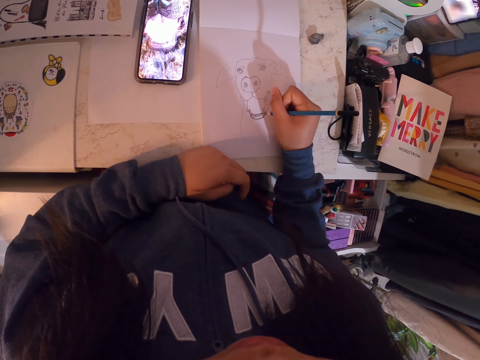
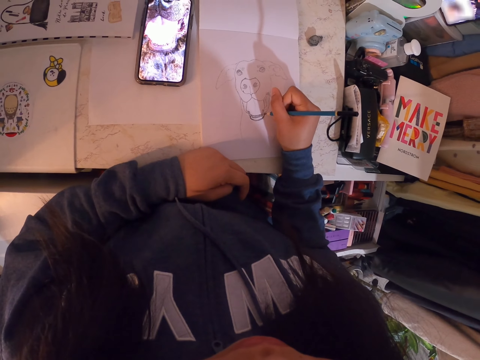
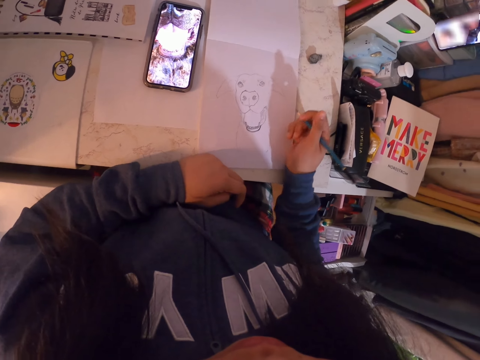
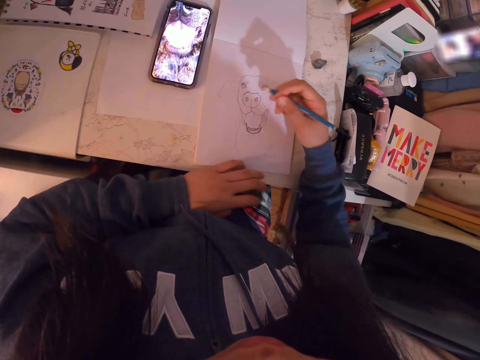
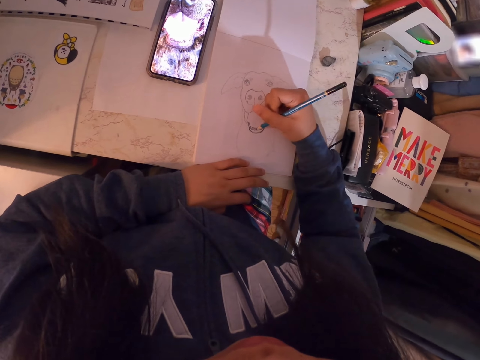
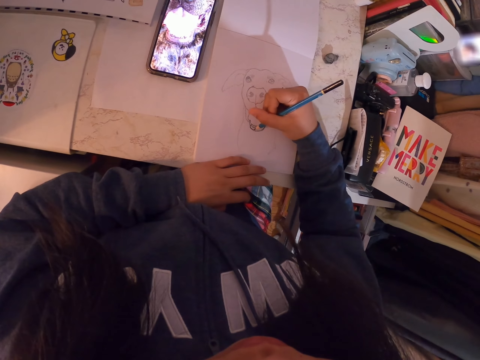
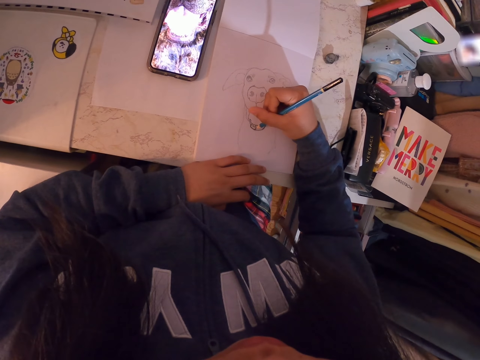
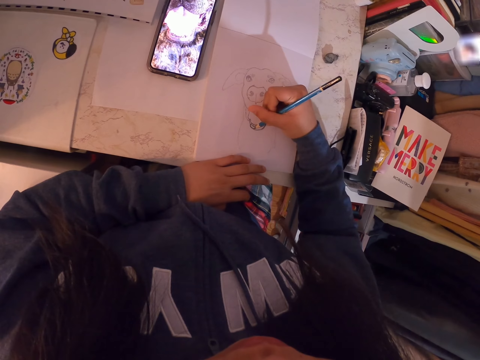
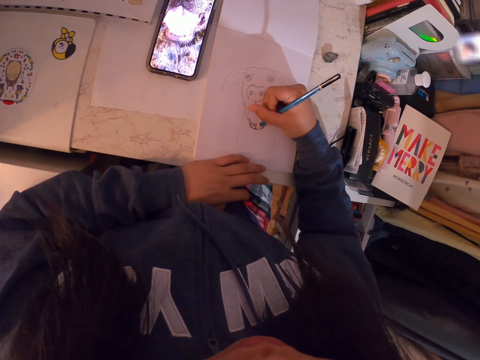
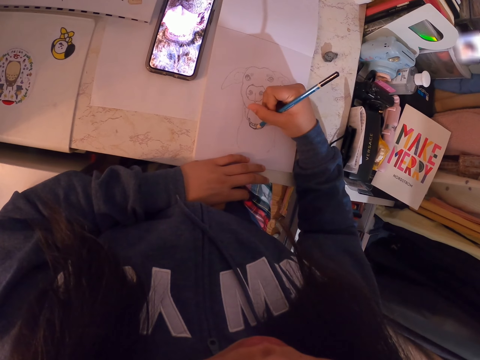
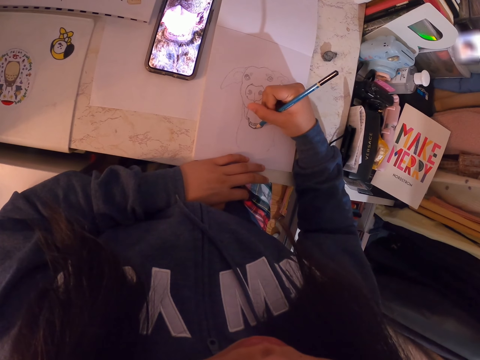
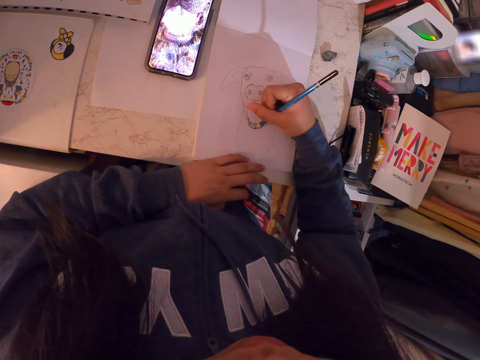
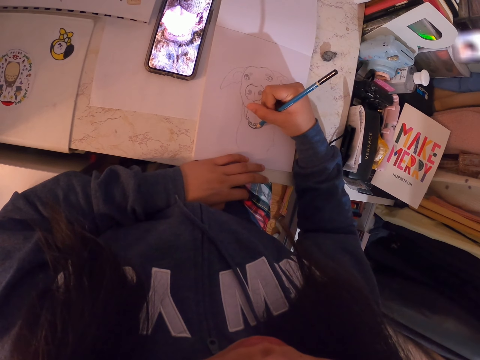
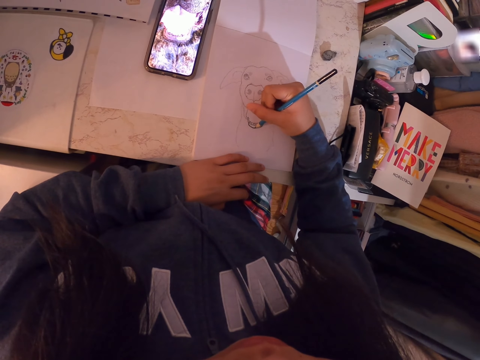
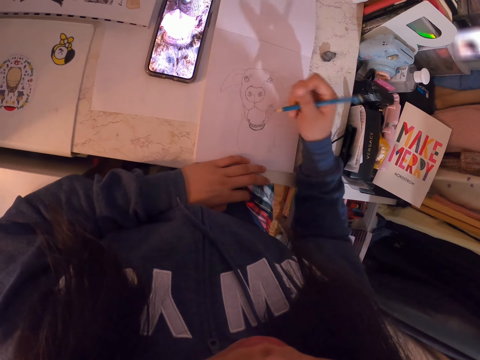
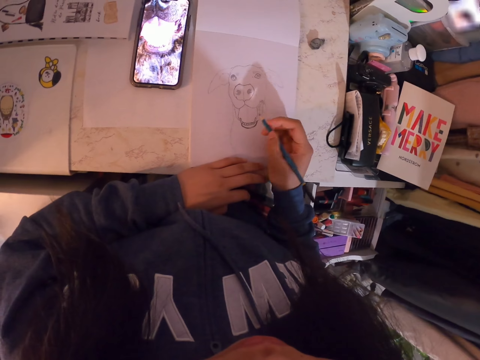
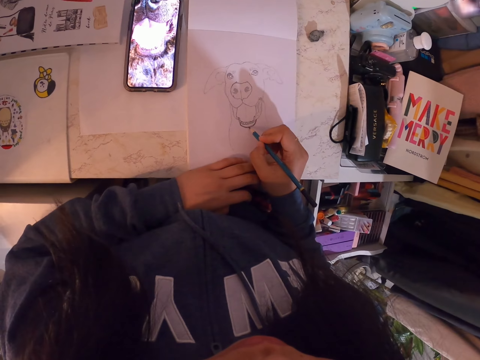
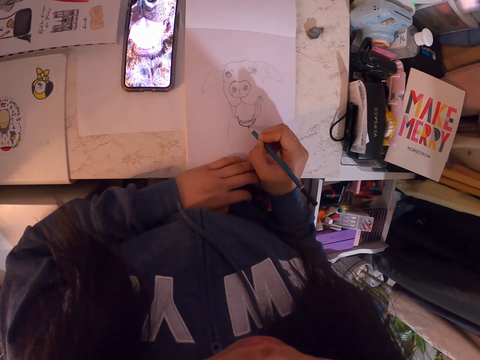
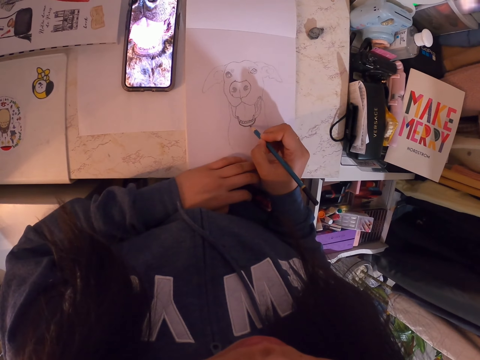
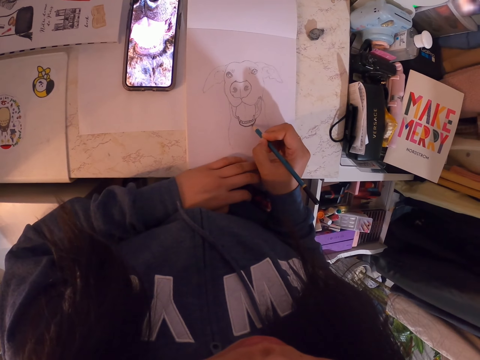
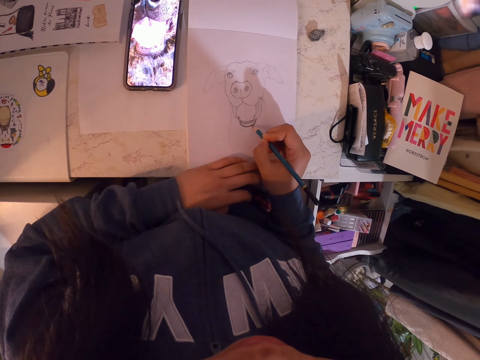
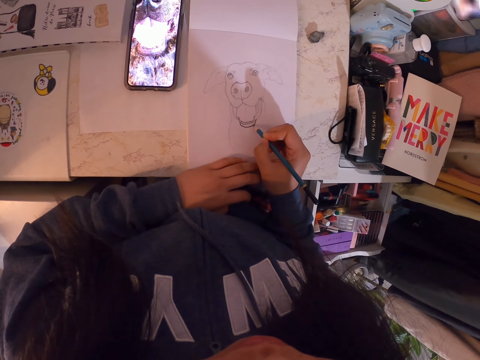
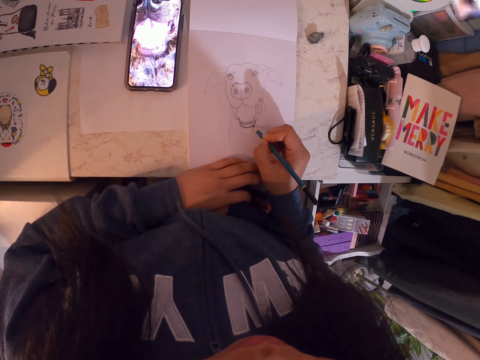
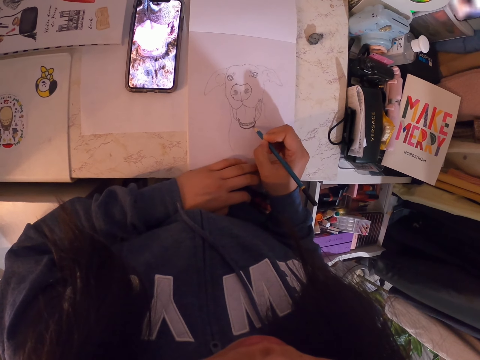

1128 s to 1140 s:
The camera wearer adjusts the art book. She draws in the art book with the art pencil. She moves her hand. She holds the pencil. She draws in the art book with the art pencil.

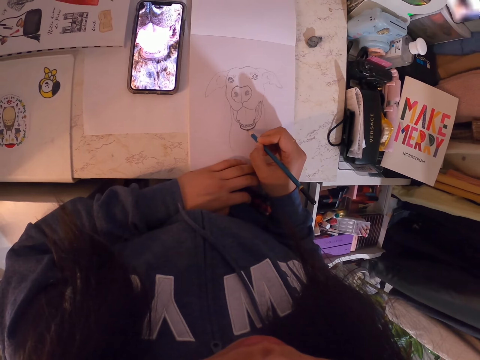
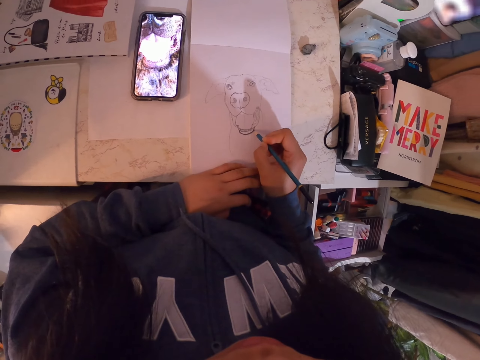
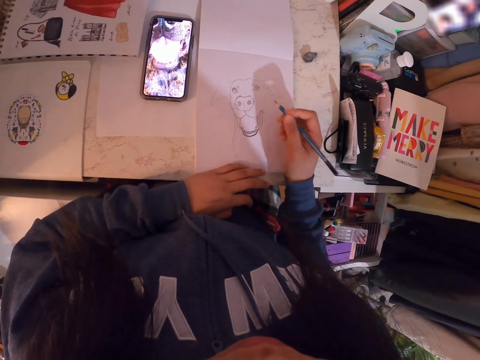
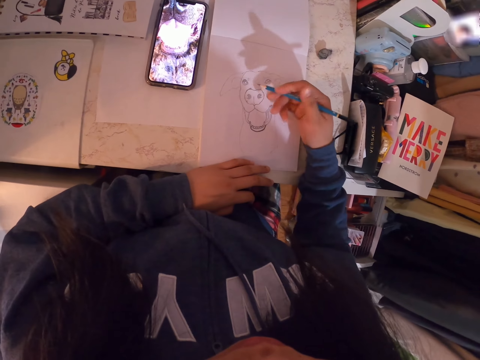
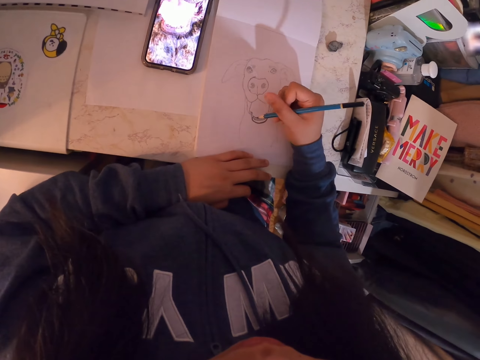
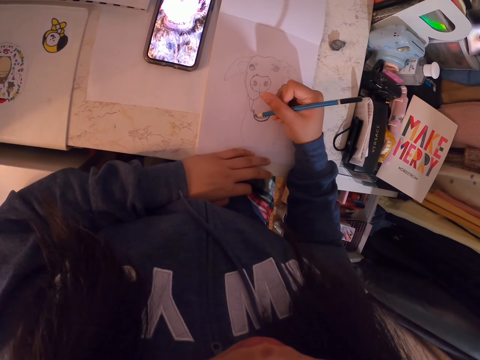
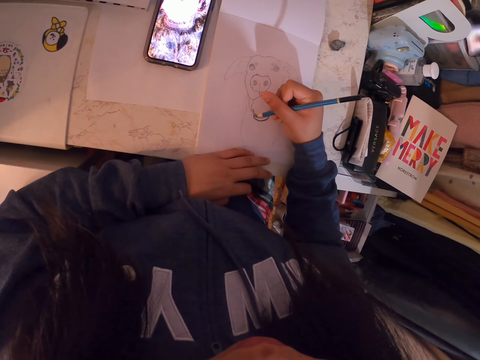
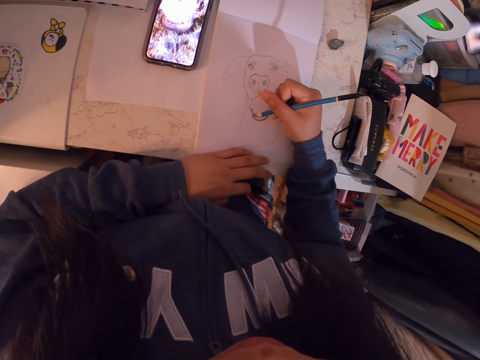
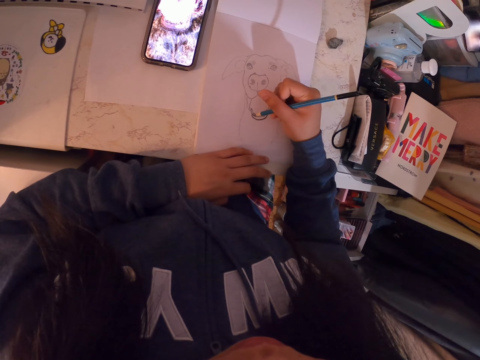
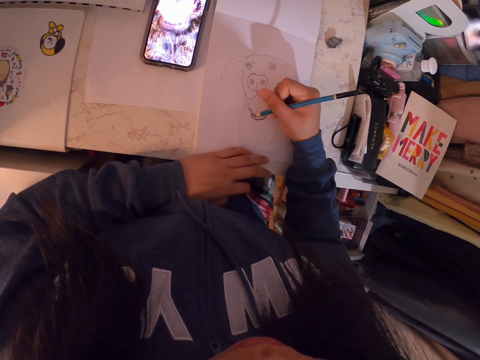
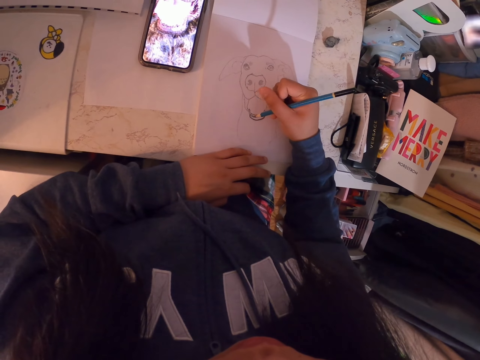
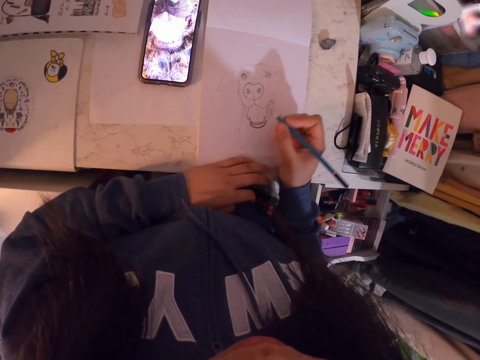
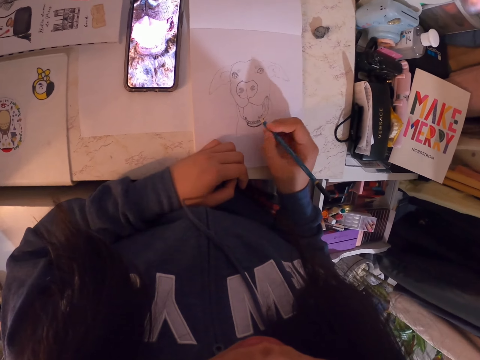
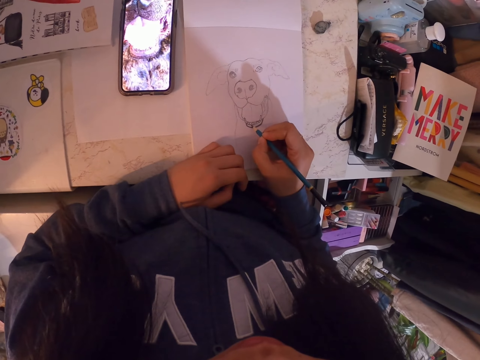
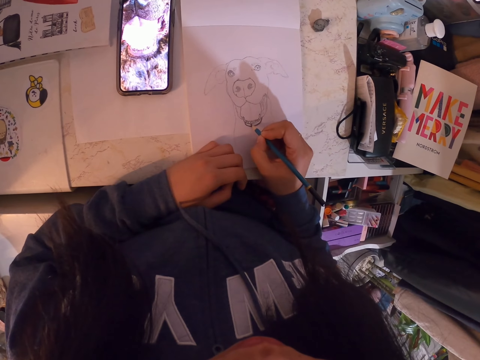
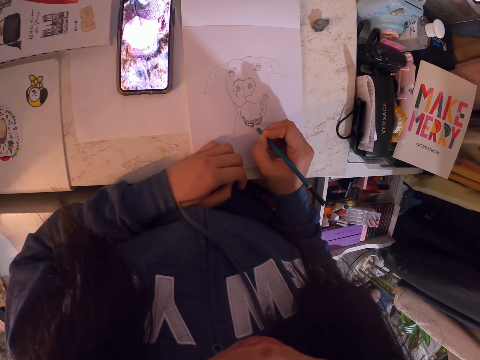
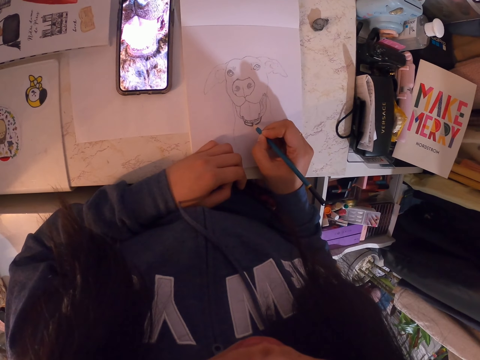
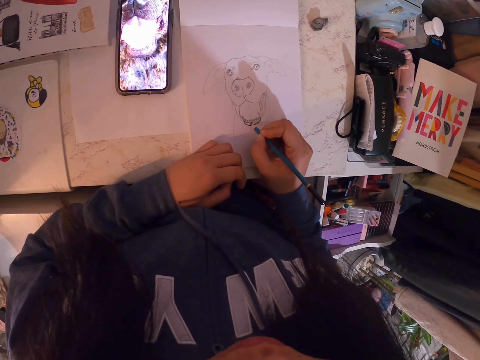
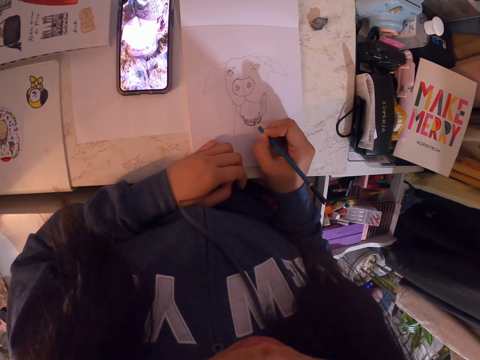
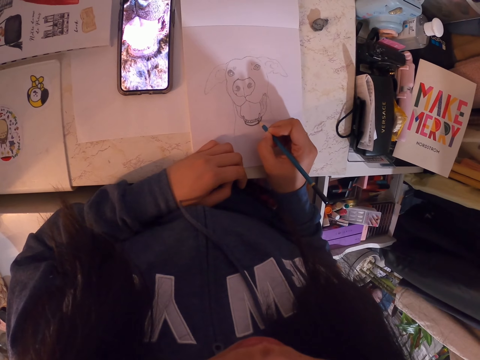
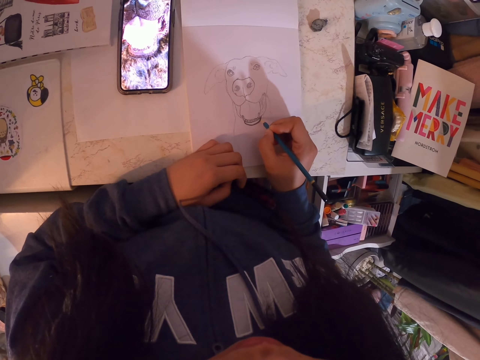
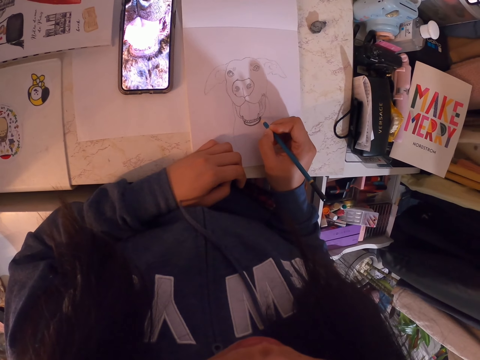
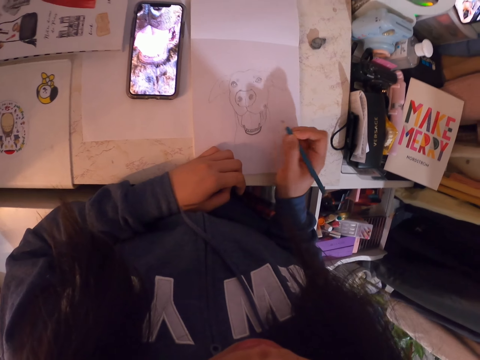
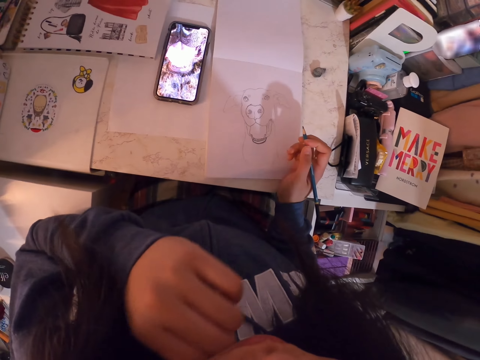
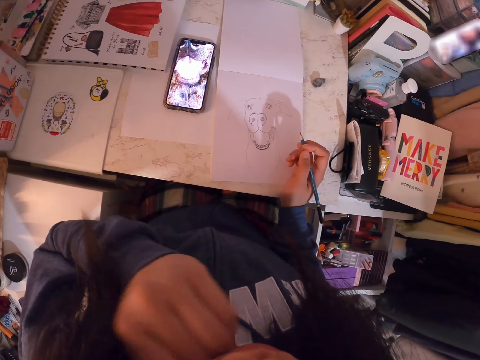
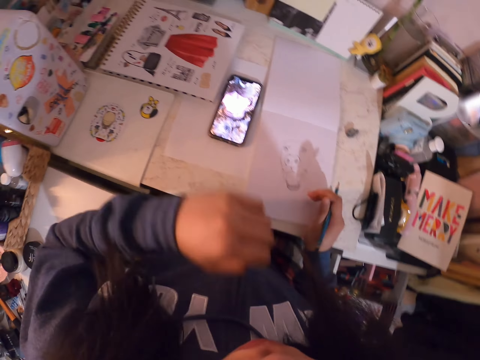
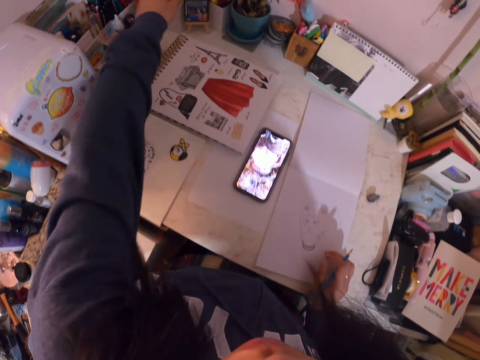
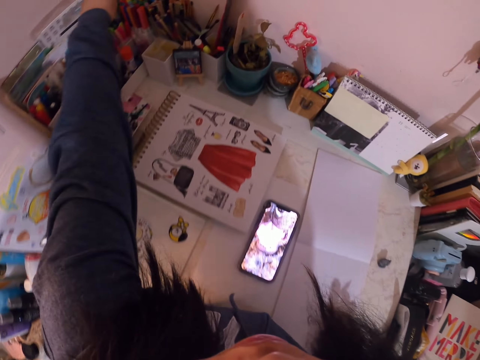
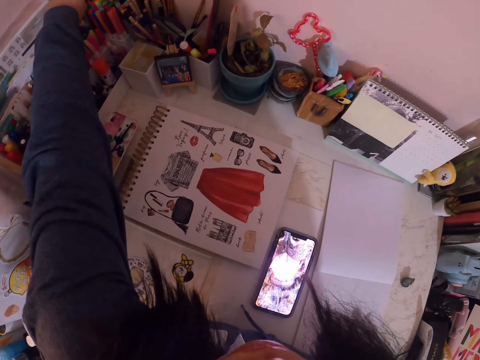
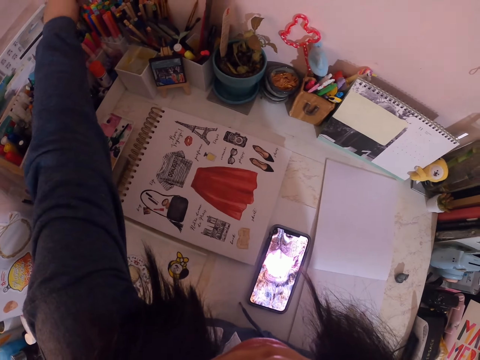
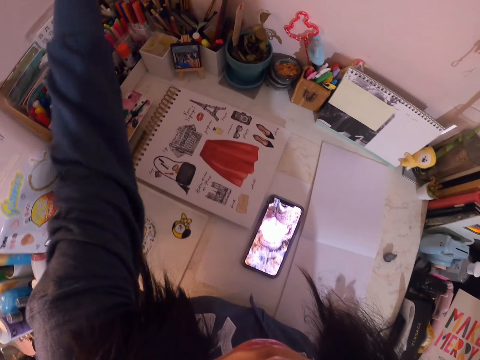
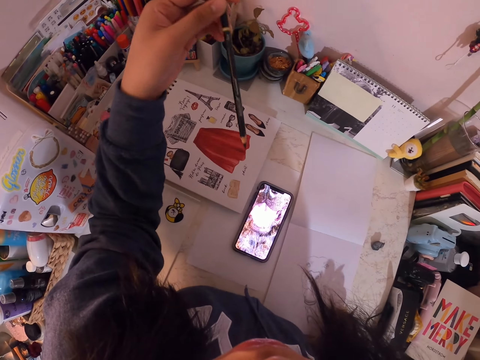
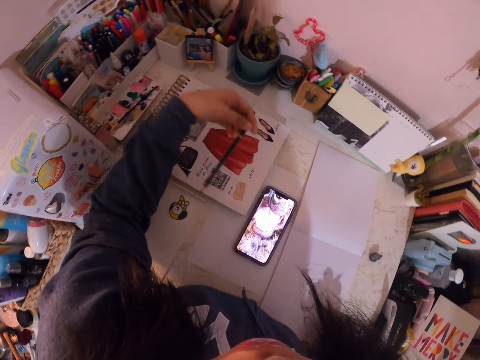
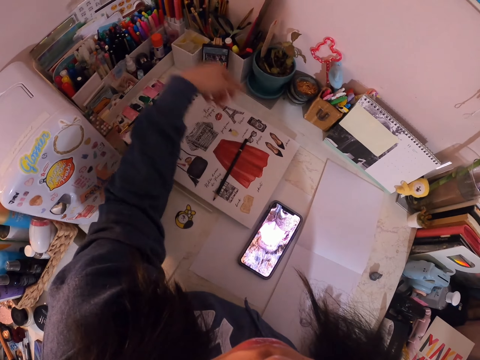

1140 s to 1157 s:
The camera wearer moves her hand. She draws in the art book with the art pencil. She moves her hand. She holds the pencil. She draws in the art book with the art pencil. She scratches her face. She lifts the hand. She picks up another art pencil. She puts the art pencil on the book. She holds the pencil.
